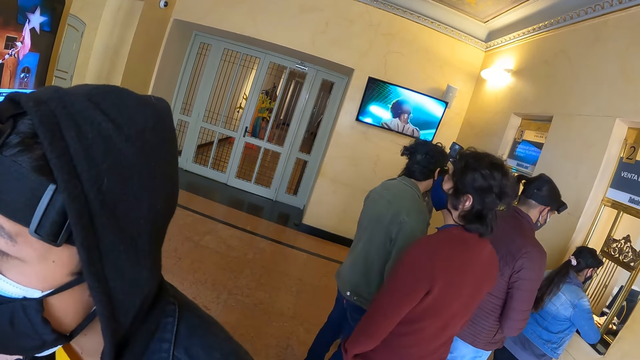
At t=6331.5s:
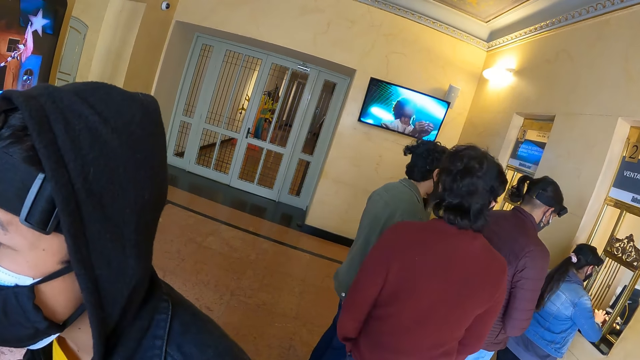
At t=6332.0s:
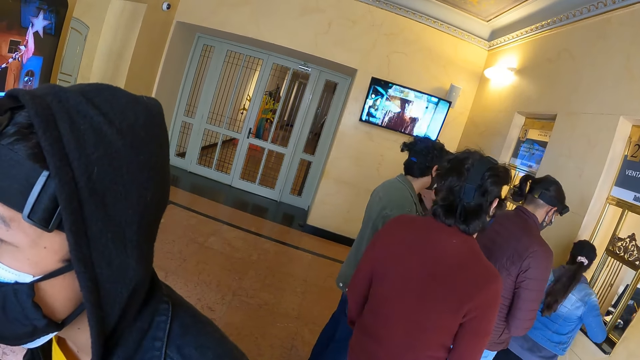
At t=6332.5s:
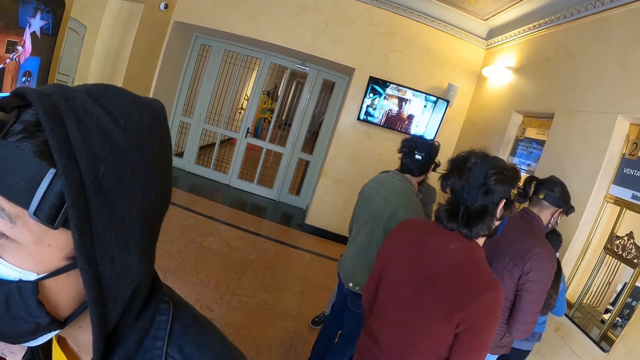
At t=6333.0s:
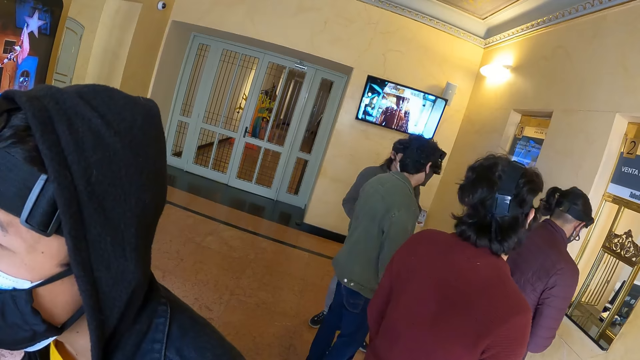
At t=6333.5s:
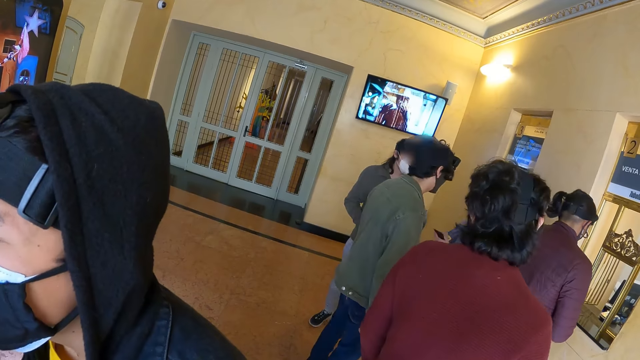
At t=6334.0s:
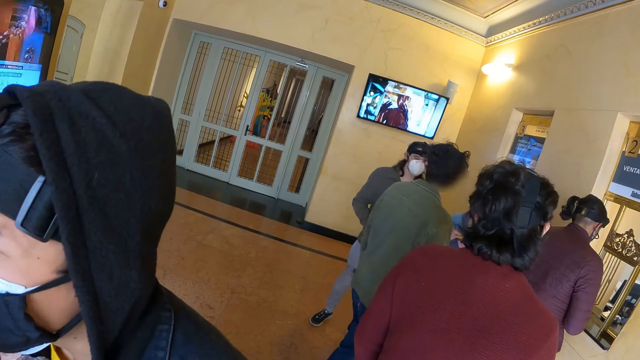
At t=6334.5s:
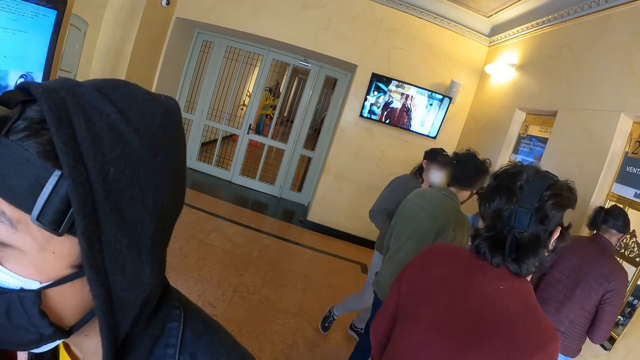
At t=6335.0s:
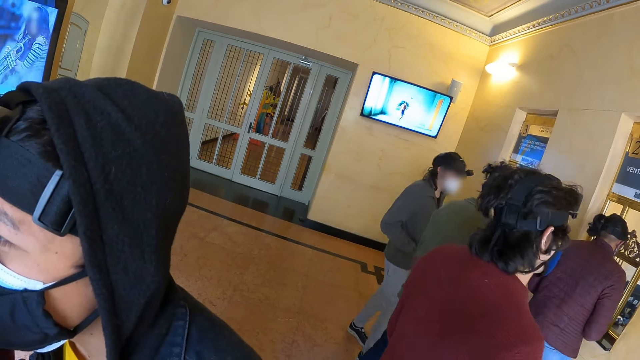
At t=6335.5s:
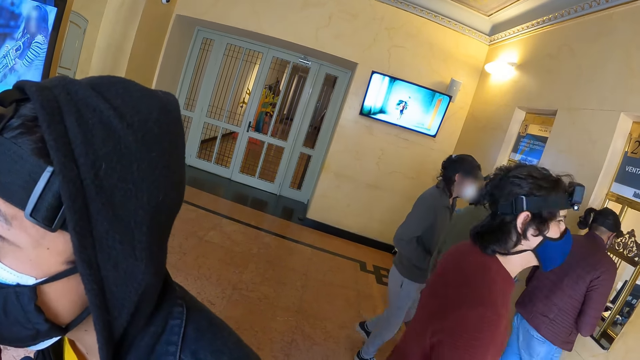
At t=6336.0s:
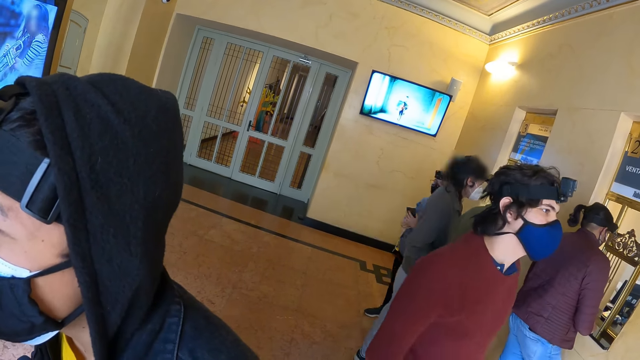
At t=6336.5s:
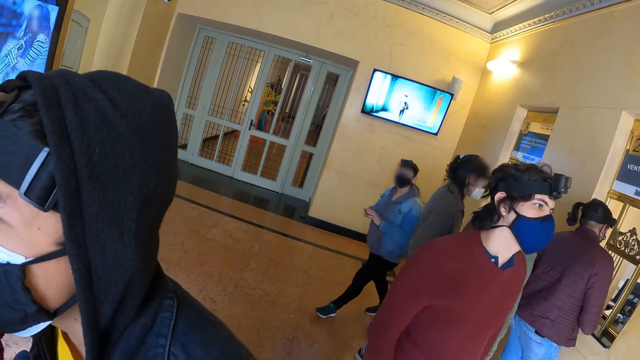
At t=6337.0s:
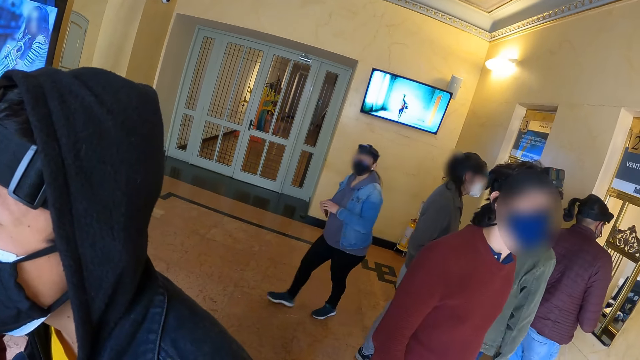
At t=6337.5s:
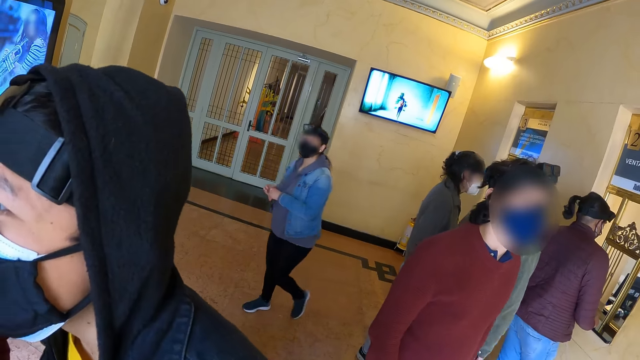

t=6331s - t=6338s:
The camera wearer looks at people in the room.

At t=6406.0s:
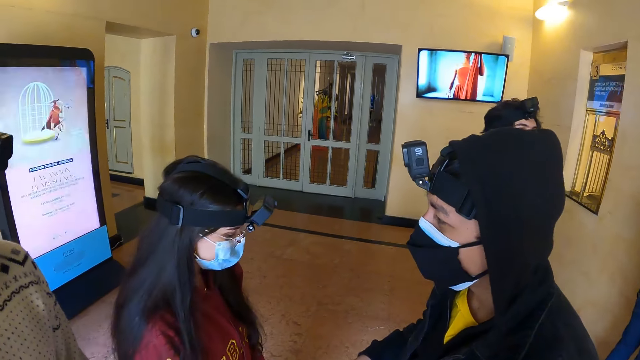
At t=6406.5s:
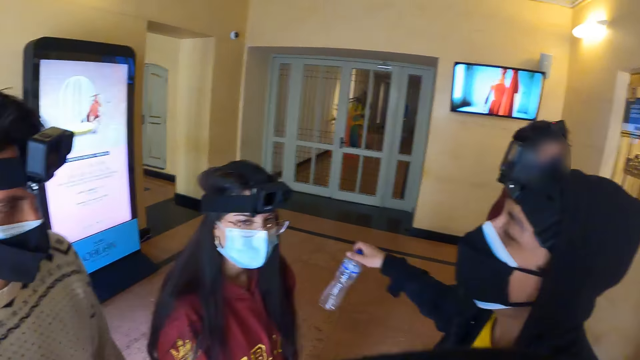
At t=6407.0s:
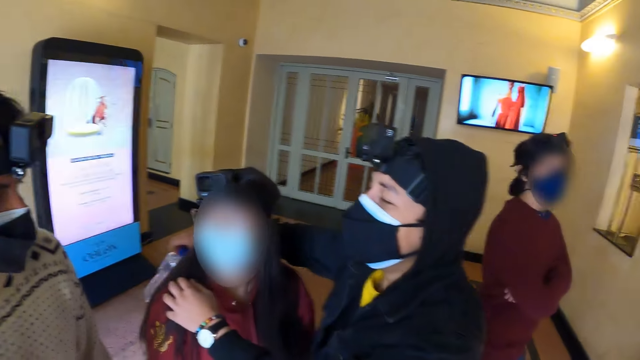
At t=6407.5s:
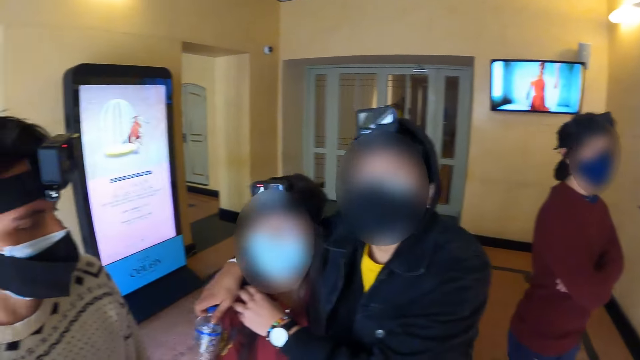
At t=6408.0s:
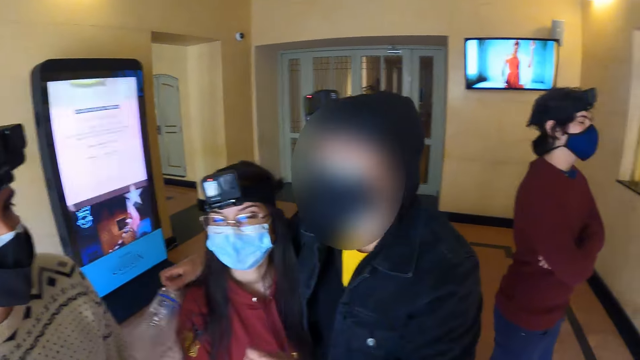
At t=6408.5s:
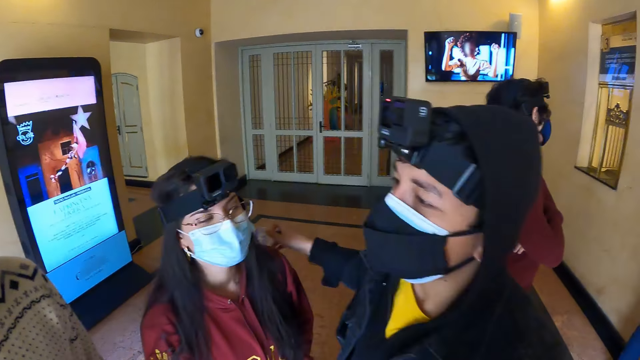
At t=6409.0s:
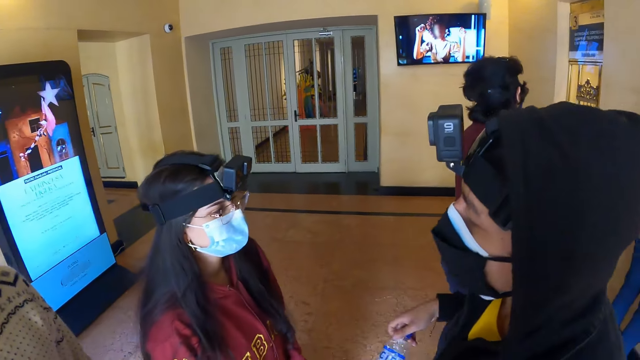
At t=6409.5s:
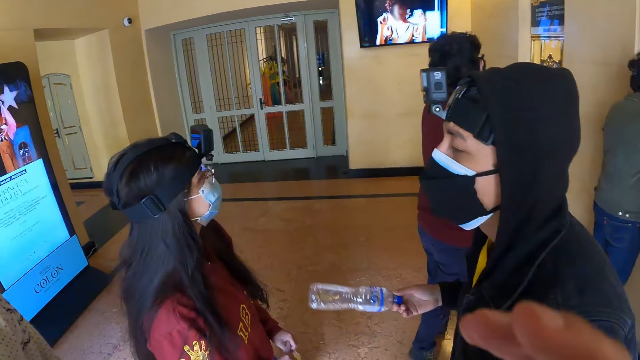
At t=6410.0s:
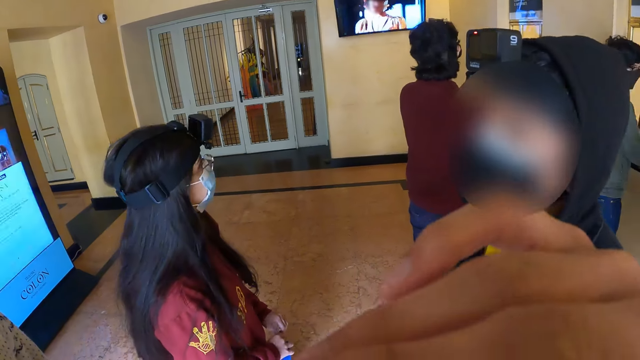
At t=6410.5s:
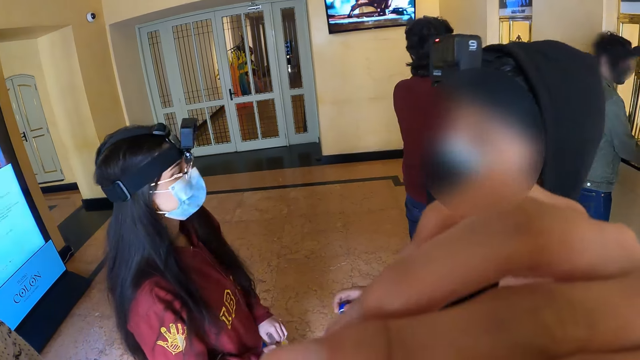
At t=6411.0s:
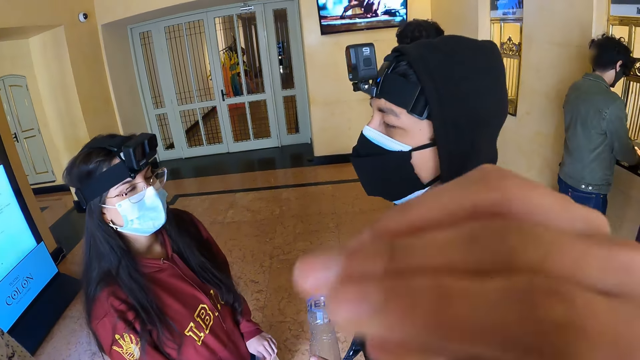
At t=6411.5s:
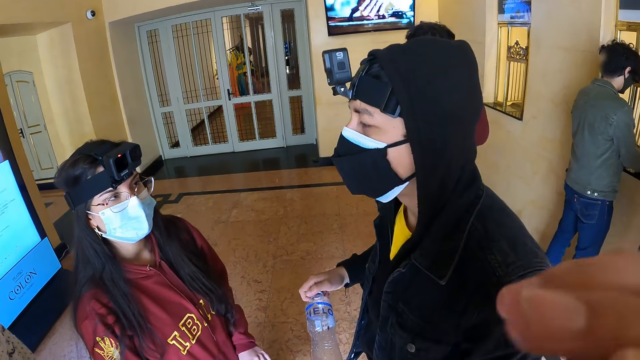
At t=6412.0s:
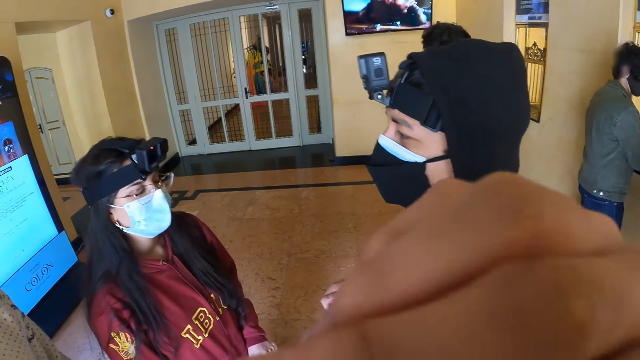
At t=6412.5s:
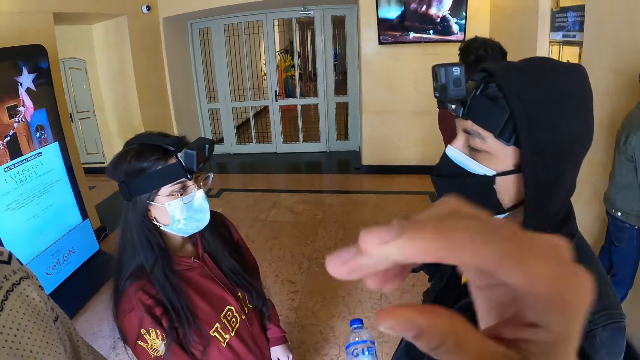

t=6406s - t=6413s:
A person hugs another person.

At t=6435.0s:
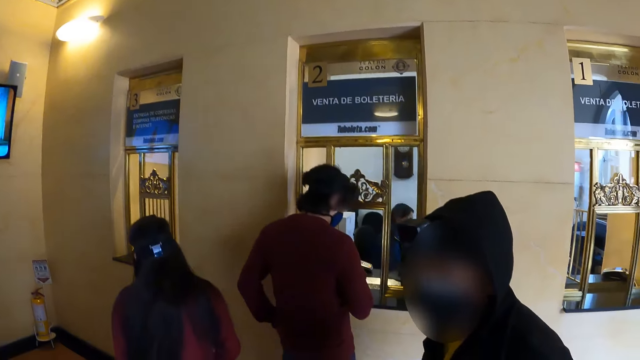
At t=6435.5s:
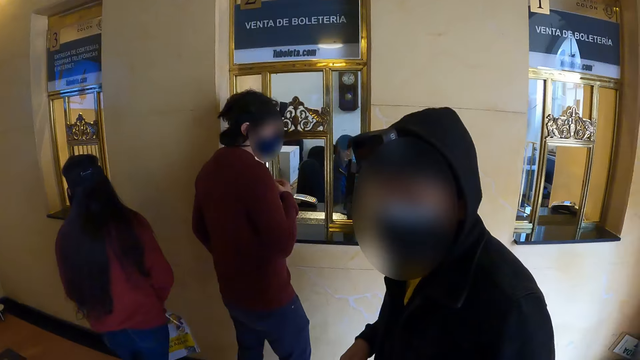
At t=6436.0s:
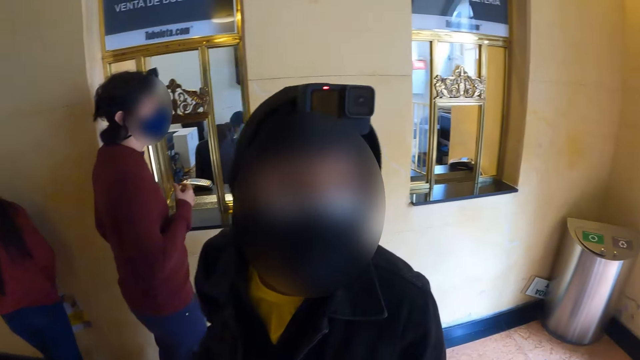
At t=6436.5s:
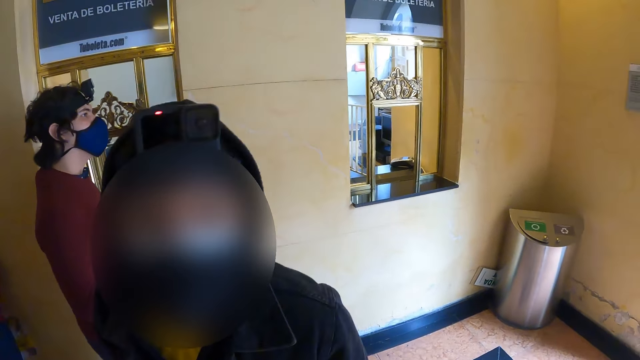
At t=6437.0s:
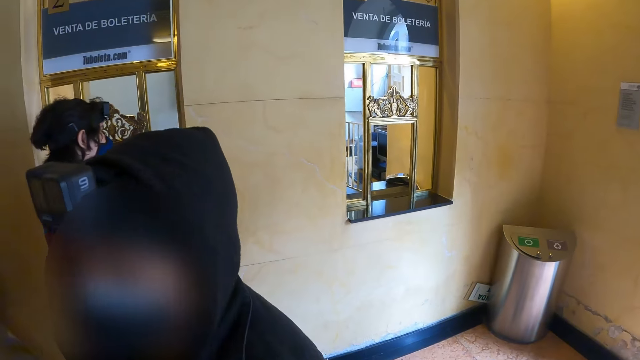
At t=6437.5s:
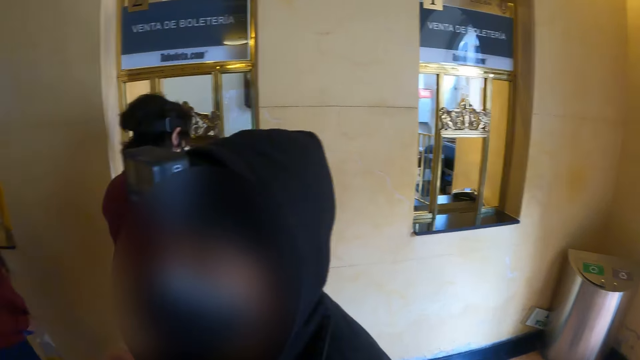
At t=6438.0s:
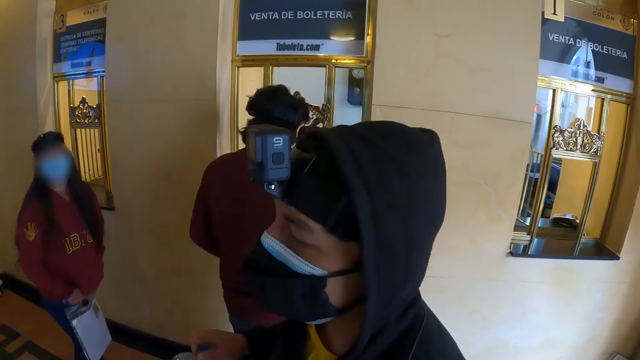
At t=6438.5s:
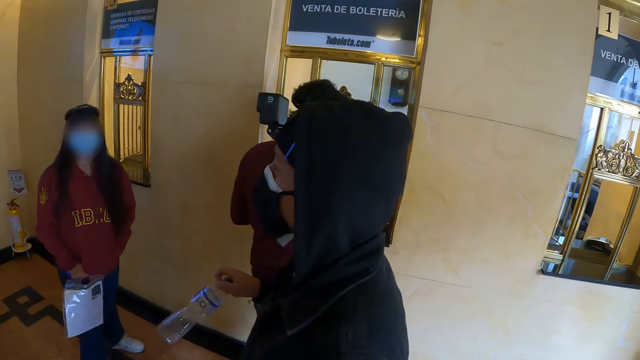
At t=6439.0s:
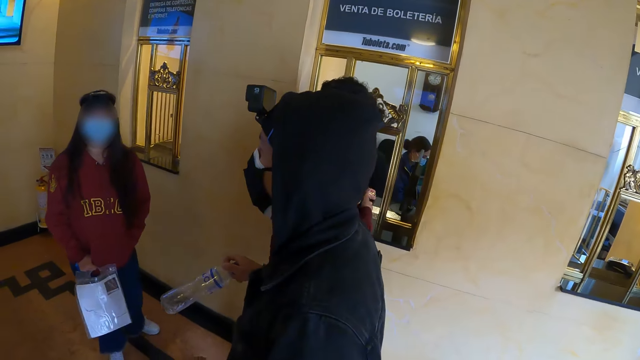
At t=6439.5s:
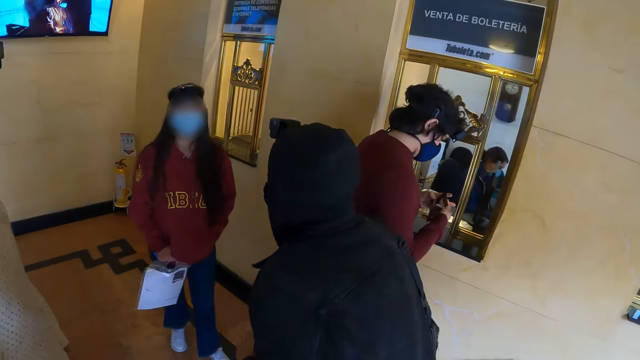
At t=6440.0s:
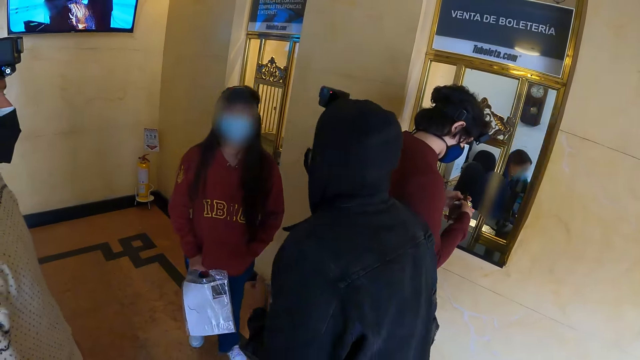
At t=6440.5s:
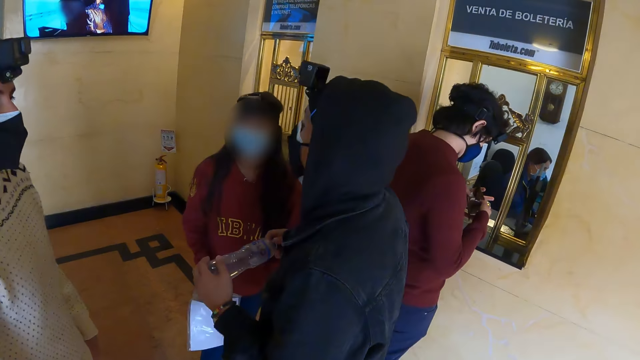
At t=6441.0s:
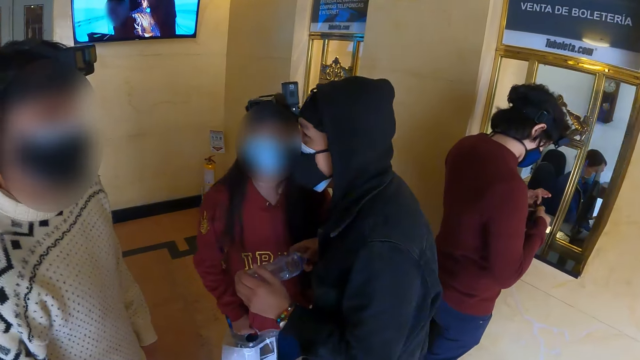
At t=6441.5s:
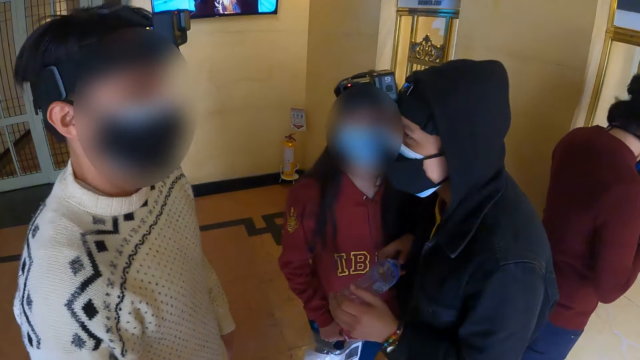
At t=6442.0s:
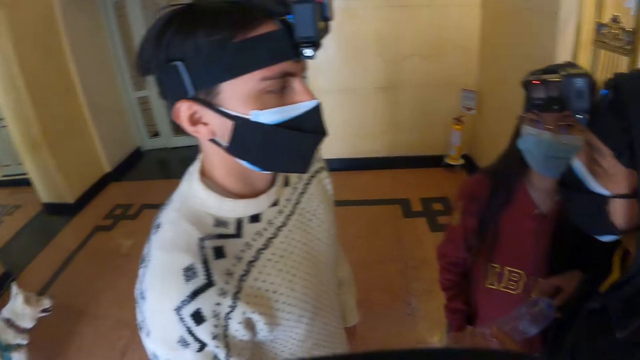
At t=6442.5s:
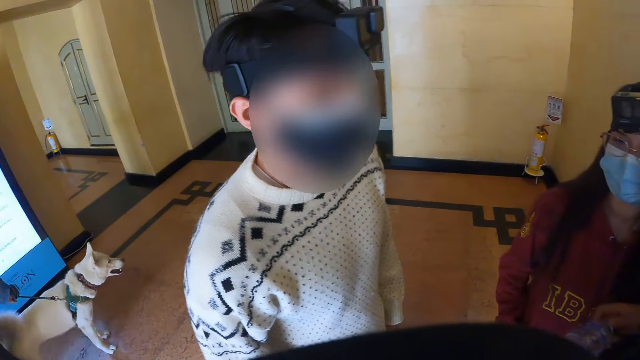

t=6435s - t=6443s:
The camera wearer walks around.
